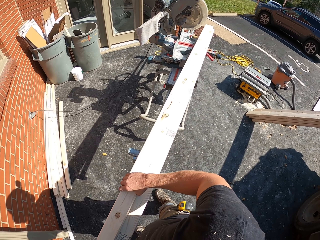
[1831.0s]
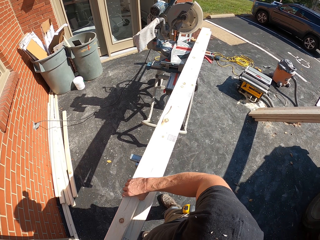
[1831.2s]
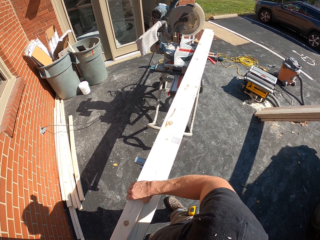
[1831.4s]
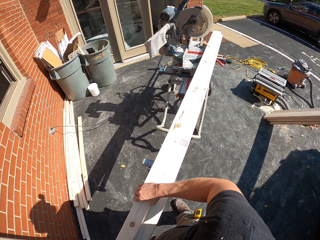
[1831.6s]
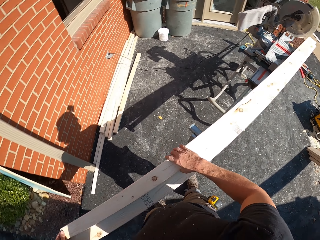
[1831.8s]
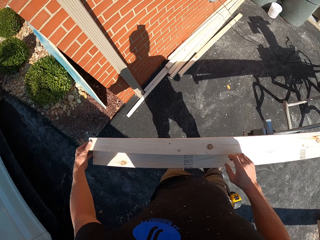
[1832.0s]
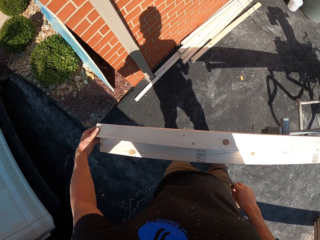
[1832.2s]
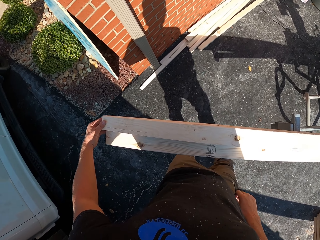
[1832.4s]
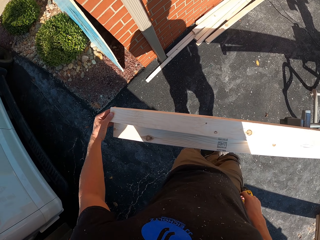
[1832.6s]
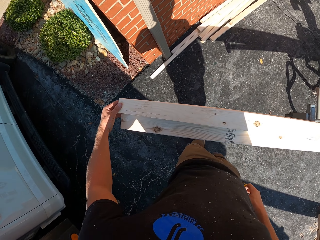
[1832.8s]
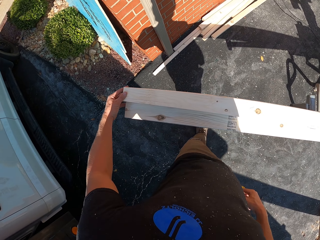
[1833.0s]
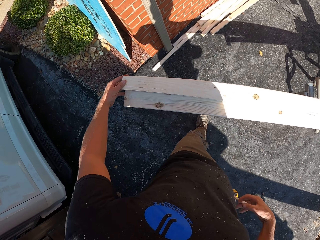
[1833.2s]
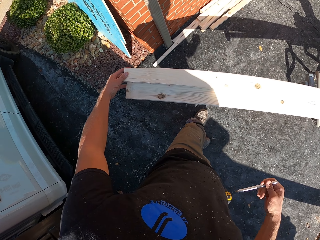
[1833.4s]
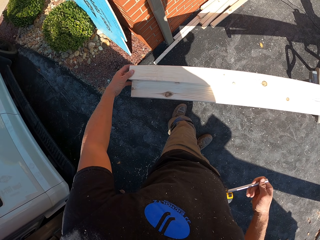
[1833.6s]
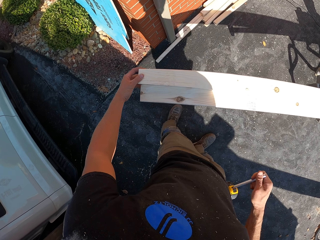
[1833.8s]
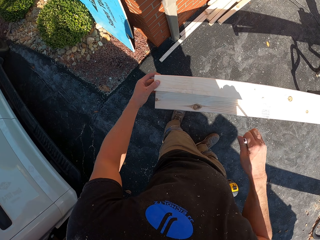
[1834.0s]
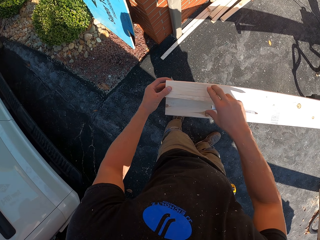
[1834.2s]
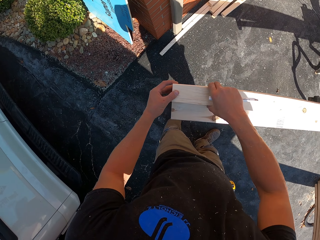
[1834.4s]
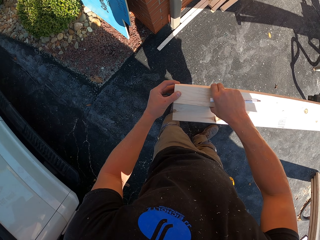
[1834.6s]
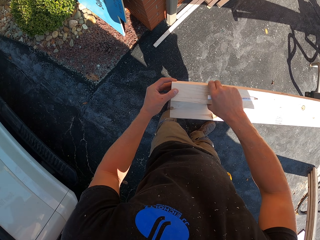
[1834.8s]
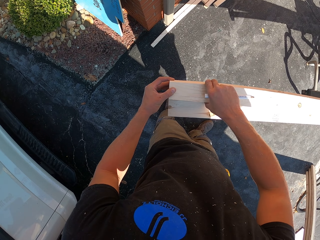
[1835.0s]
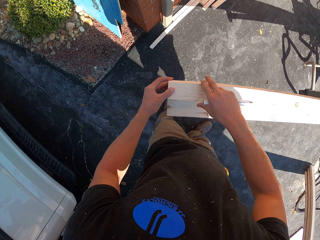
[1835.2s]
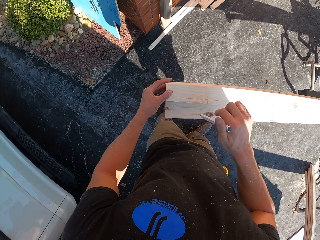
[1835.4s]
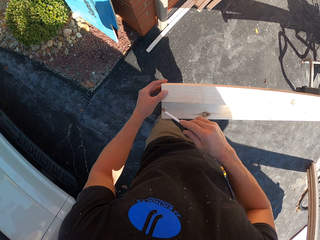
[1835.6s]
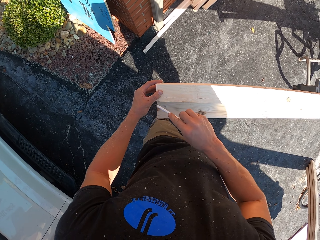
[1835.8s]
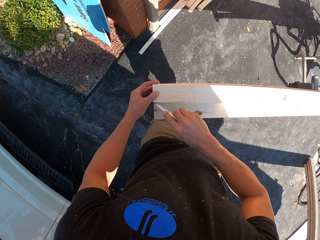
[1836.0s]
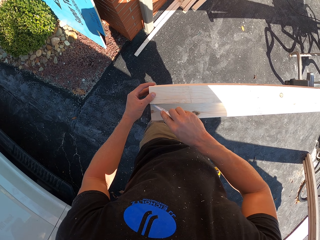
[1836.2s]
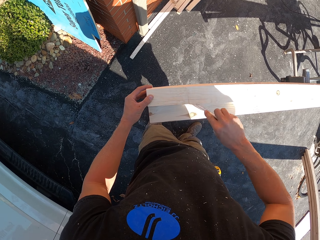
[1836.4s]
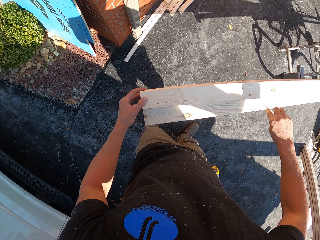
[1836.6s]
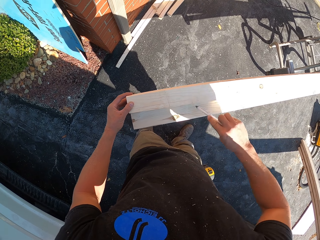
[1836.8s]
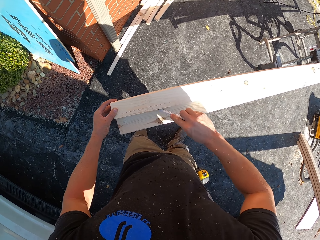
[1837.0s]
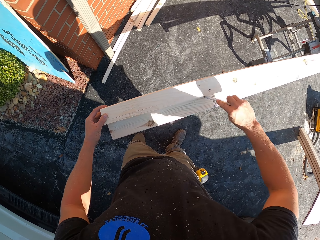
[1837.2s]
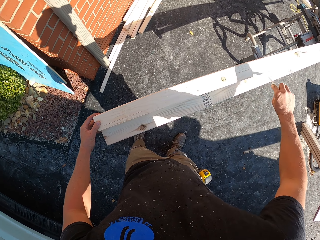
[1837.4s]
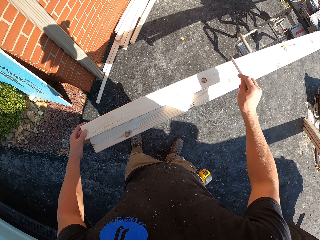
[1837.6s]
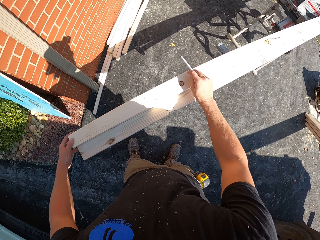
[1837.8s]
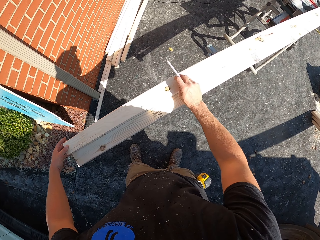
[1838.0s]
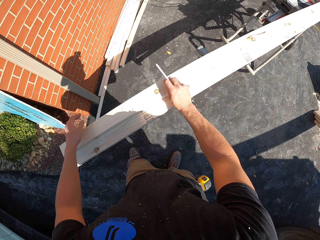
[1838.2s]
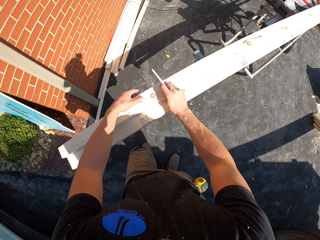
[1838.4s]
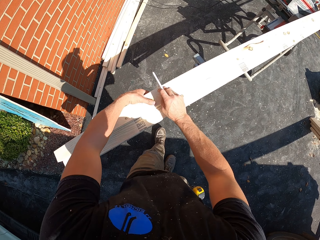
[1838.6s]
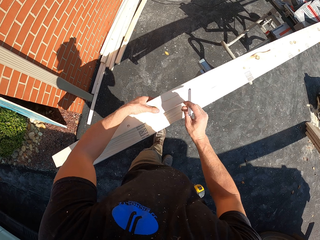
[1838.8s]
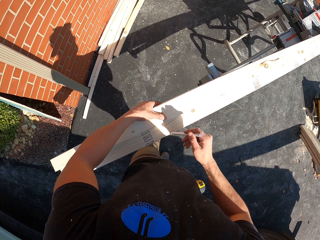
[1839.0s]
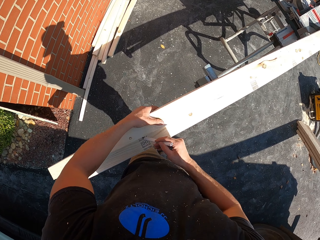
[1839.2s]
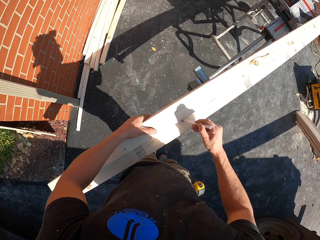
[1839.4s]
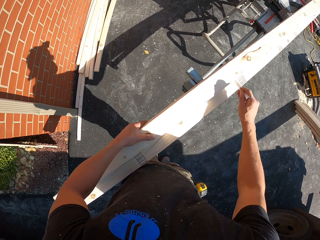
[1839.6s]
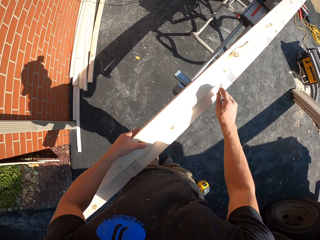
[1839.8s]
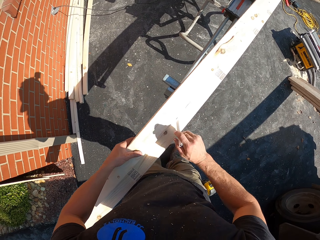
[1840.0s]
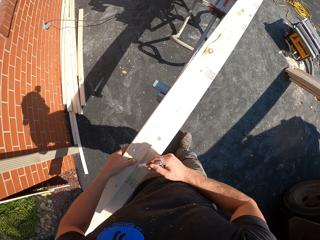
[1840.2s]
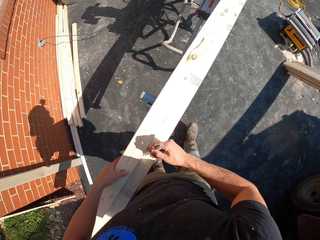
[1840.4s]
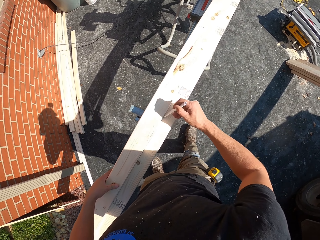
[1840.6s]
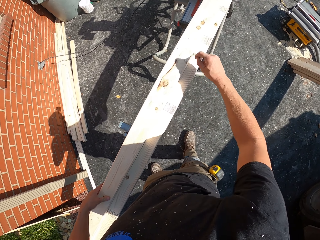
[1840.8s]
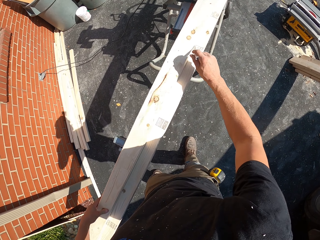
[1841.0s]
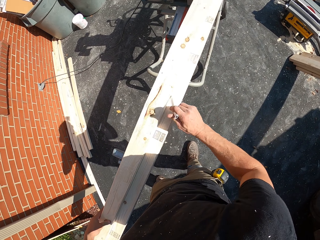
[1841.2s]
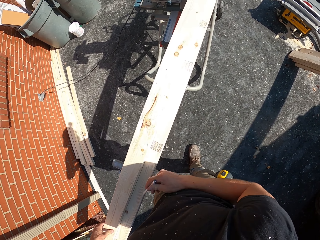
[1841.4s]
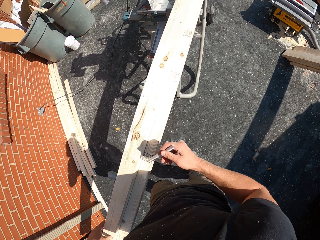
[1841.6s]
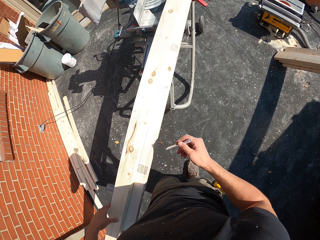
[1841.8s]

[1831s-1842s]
The camera wearer looks around. They hold wood. They remove a hand from the wood. They look around. They touch a pocket. They move a leg. They remove a pen from the pocket. They hold the wood. They remove a hand from the wood. They draw the wood using the pen. They hold the wood. They remove a hand from the wood. They hold the wood. They draw the wood using the pen.

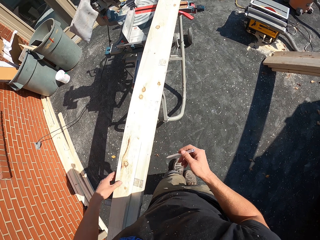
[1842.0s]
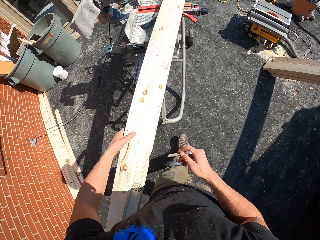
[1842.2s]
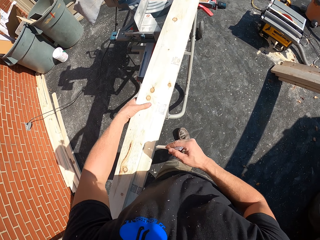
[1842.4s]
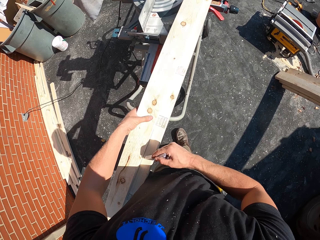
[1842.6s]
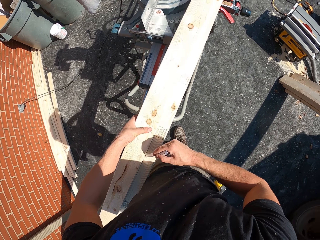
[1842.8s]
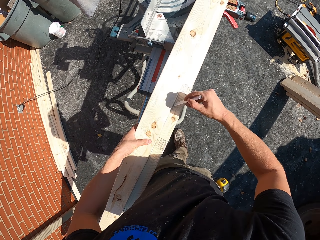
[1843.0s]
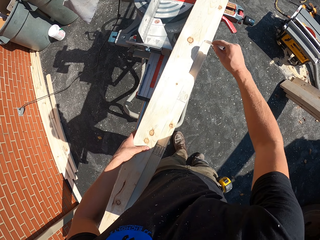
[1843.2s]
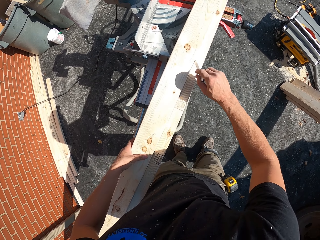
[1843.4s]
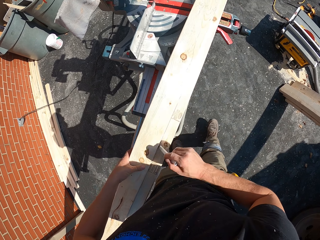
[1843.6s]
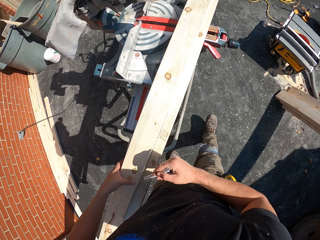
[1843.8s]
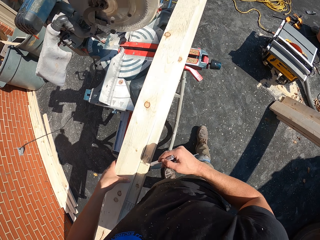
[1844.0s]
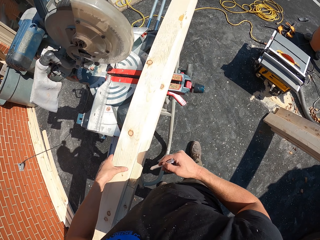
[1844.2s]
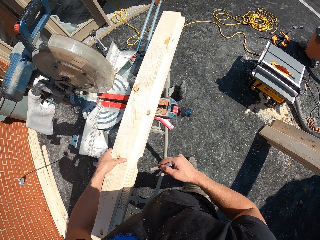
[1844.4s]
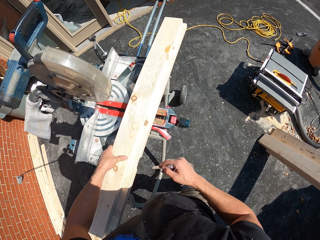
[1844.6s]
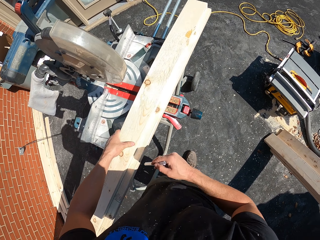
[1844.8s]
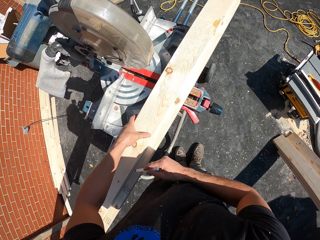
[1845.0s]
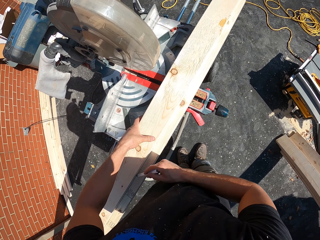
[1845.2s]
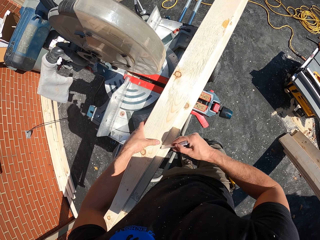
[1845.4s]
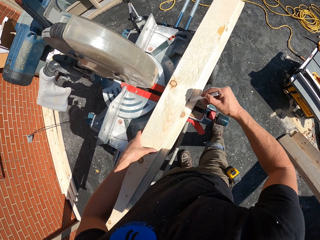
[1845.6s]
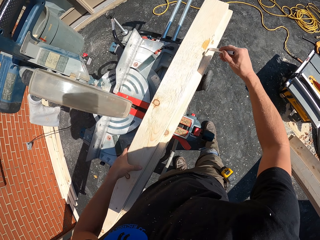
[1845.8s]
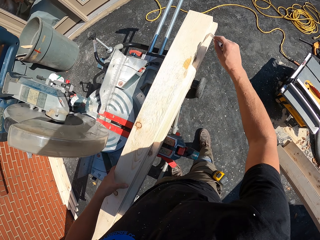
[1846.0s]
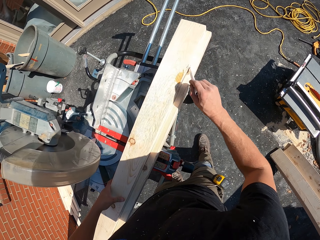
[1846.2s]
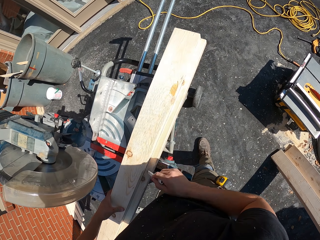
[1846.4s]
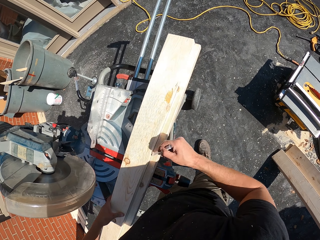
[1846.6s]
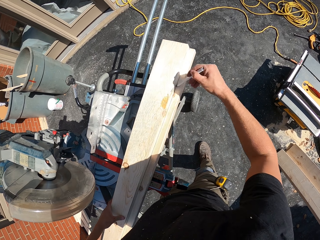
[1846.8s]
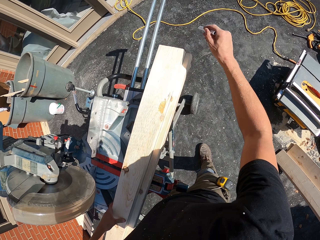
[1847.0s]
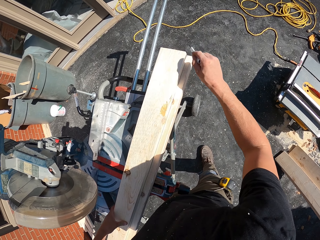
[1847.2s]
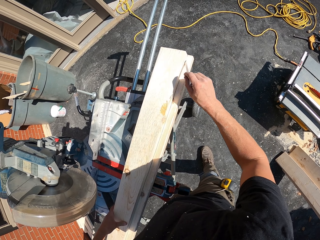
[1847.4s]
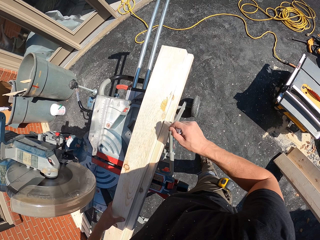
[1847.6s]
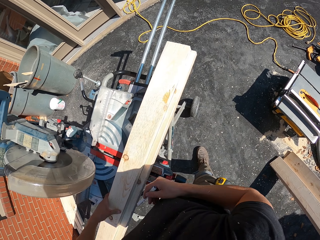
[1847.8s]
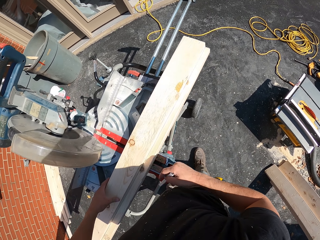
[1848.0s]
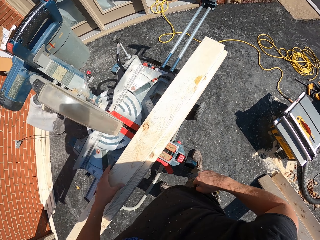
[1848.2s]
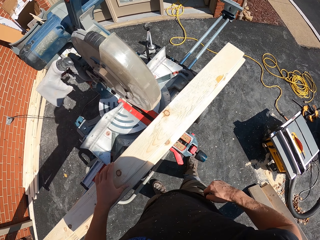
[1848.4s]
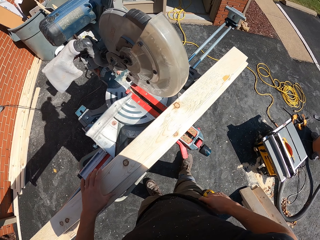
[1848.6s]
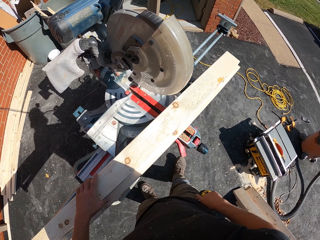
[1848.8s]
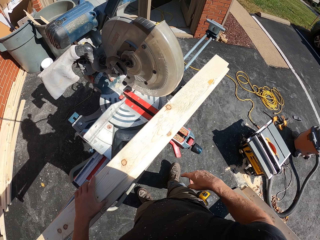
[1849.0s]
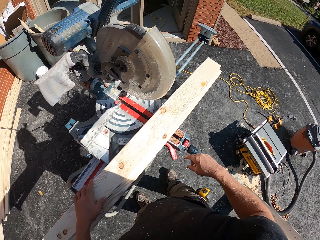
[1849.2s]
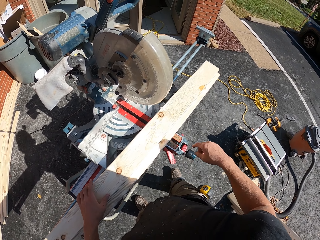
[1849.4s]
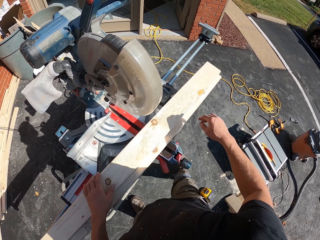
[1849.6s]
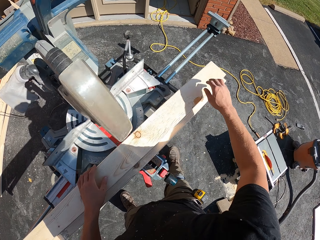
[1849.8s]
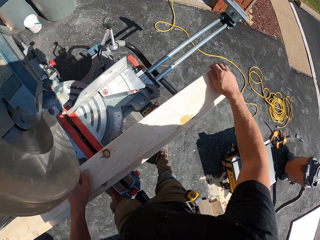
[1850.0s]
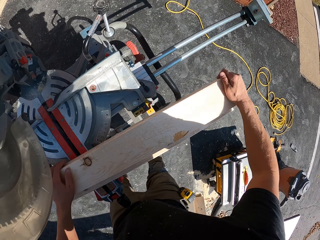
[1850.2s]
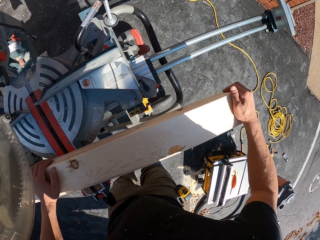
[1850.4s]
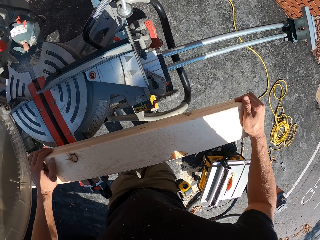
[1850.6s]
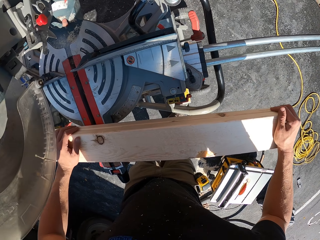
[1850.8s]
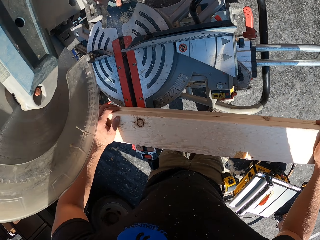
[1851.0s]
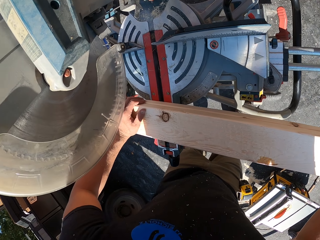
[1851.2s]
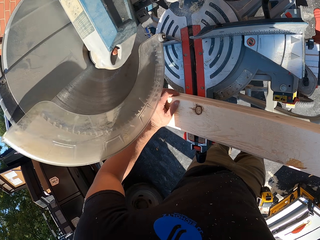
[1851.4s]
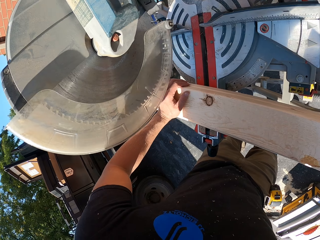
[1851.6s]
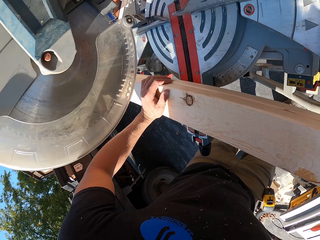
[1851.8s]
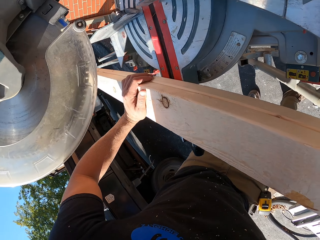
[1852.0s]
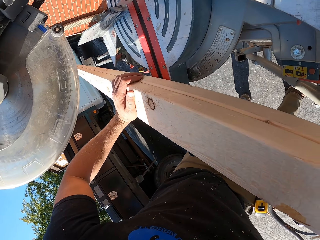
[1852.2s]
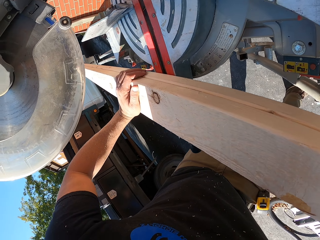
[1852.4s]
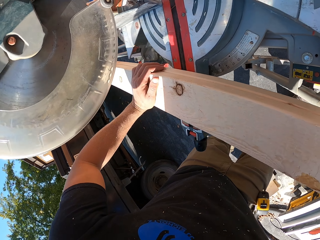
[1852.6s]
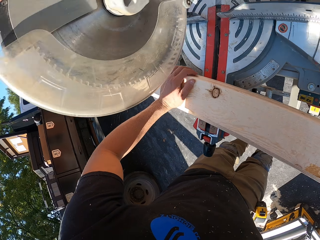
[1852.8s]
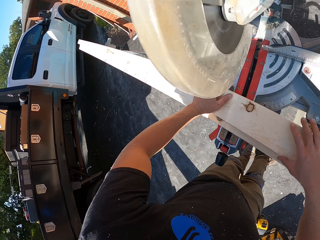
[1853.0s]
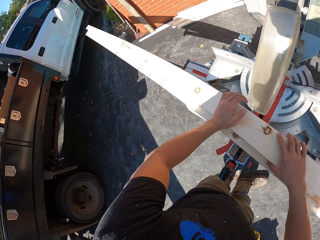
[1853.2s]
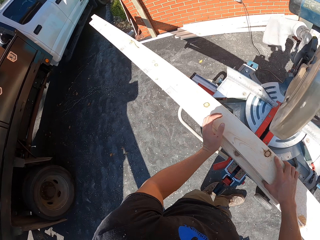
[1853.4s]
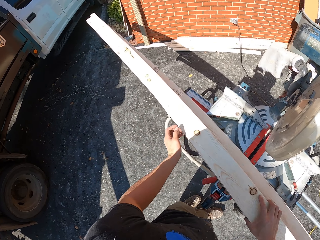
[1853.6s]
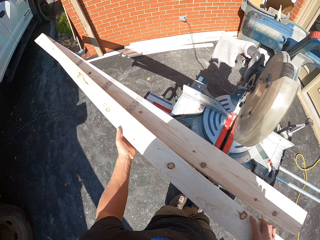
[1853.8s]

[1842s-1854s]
The camera wearer walks around. They hold wood. They remove a hand from the wood. They hold the wood. They draw the wood using a pen. They put a pencil in the pocket. They look around. They hold the wood. They move a hand. They walk around. They hold the wood. They examine the timber. They look around. They look around again.
